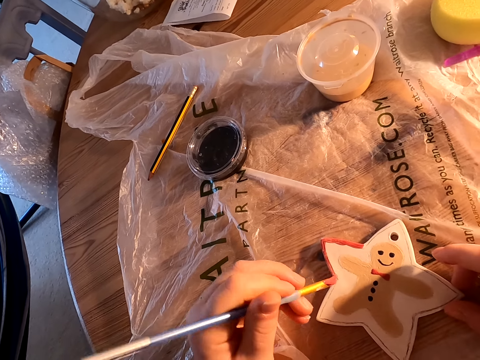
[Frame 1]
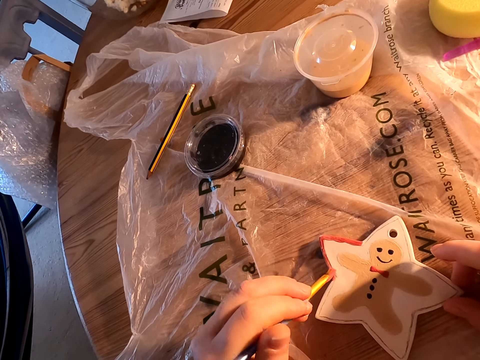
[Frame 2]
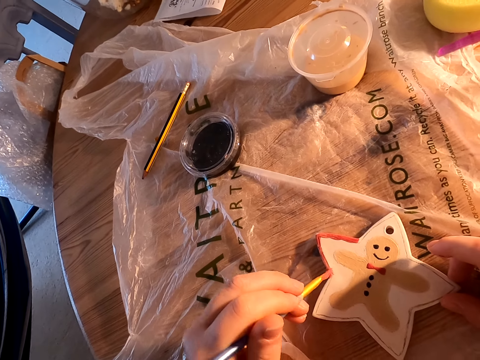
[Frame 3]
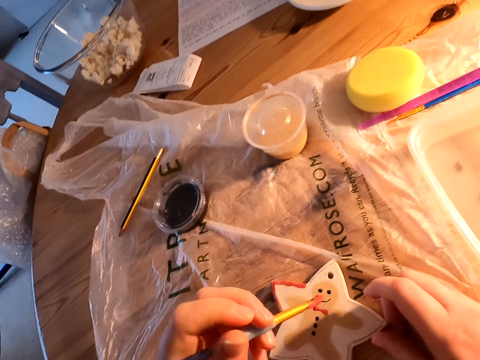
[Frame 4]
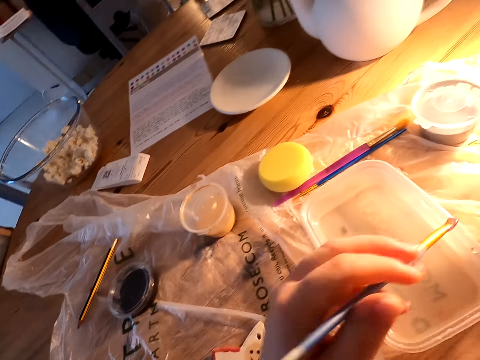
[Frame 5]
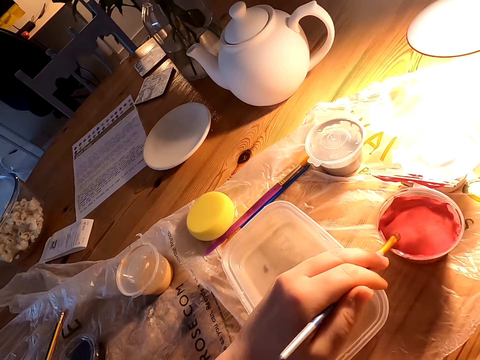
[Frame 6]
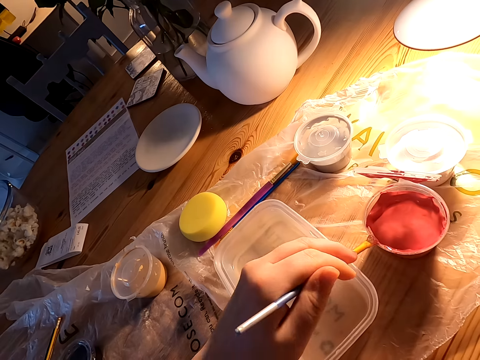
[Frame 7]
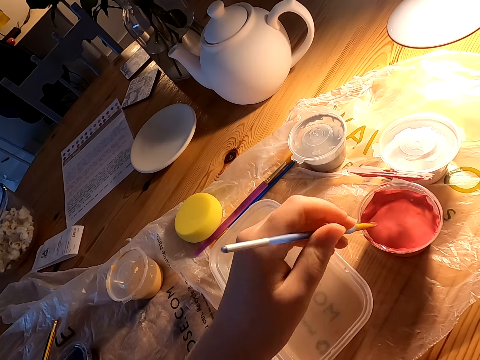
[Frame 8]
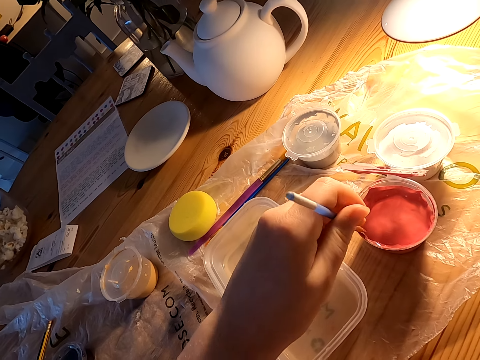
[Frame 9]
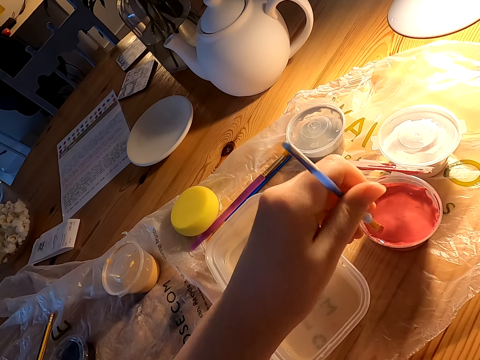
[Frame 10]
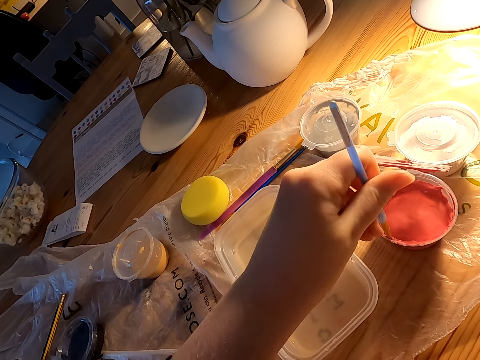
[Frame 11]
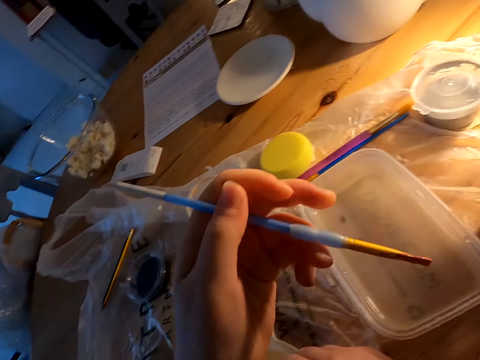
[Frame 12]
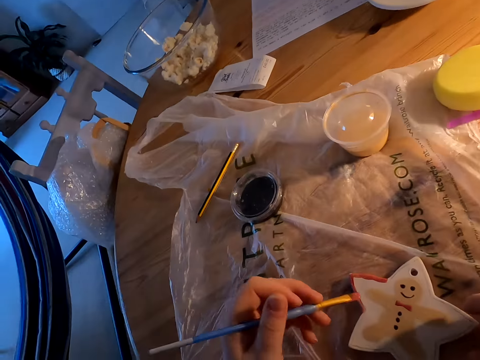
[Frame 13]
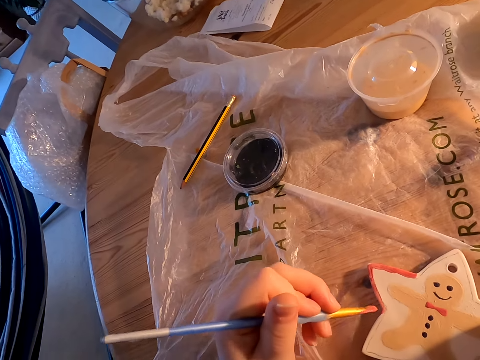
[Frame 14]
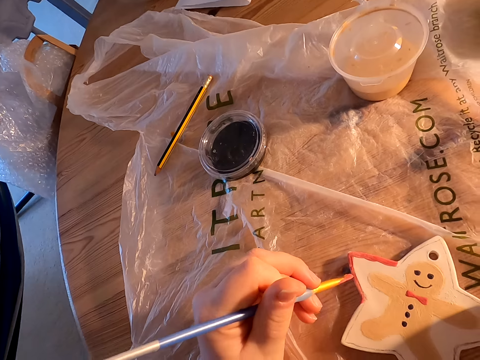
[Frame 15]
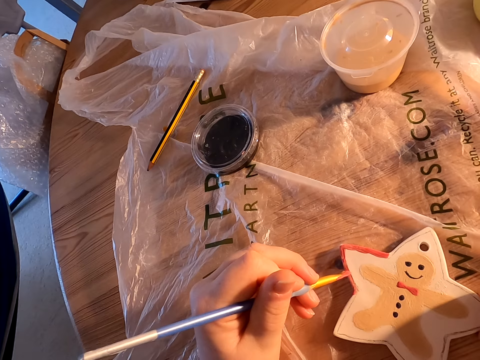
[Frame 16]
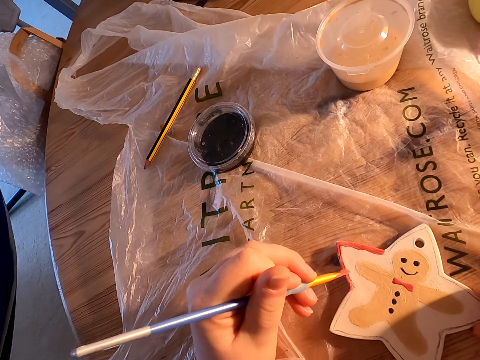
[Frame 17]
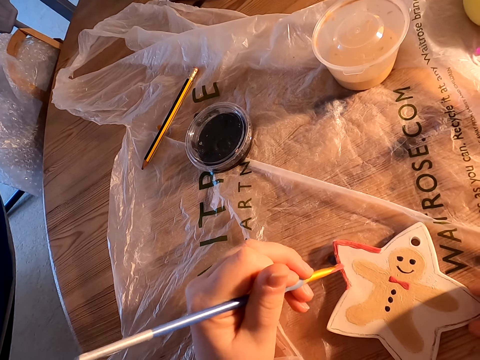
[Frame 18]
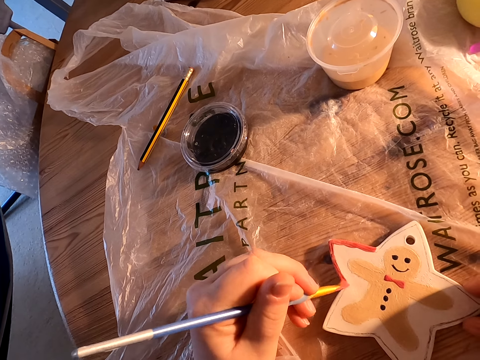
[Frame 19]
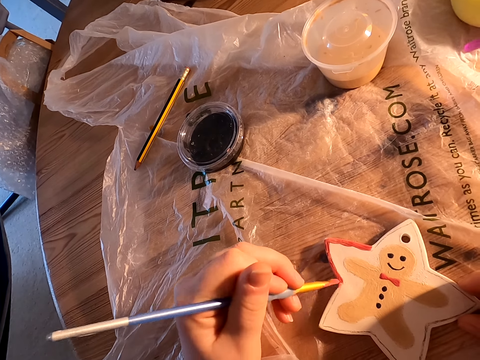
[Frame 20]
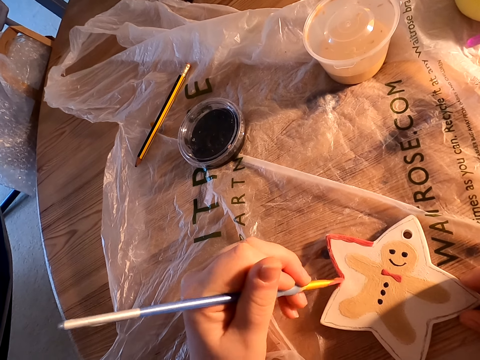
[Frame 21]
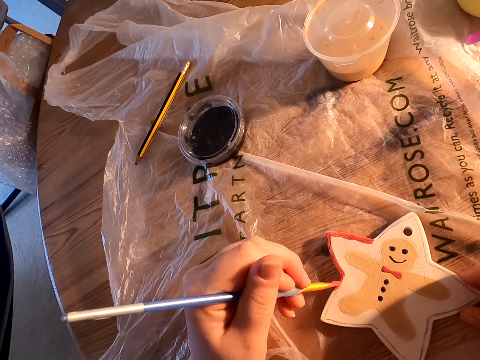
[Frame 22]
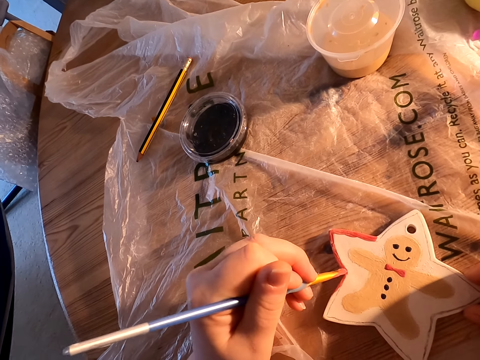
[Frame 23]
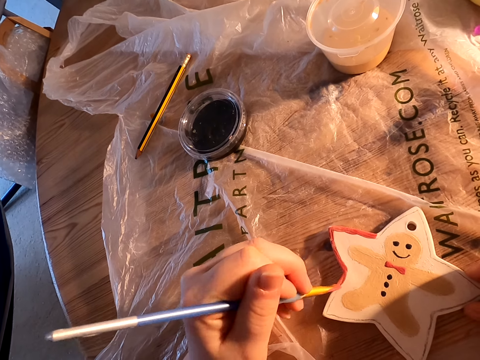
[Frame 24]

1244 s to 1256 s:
The camera wearer wipes the brush on the plastic can. They paint something with the paint brush.

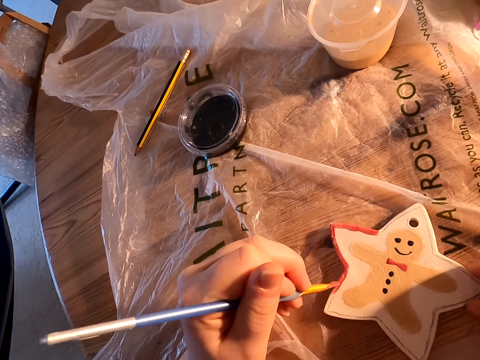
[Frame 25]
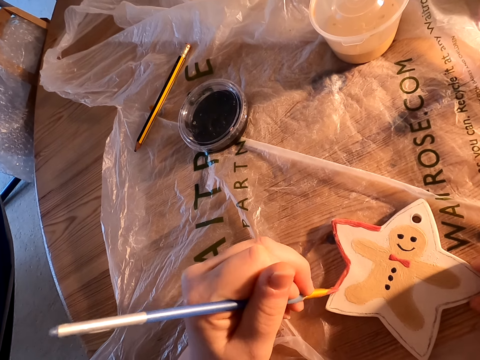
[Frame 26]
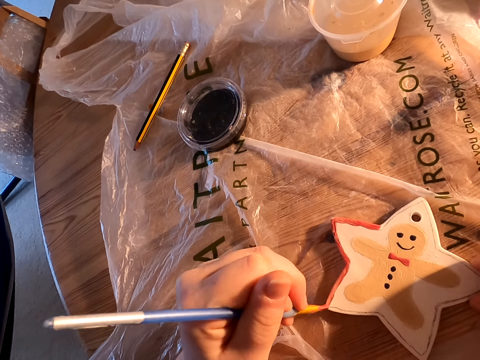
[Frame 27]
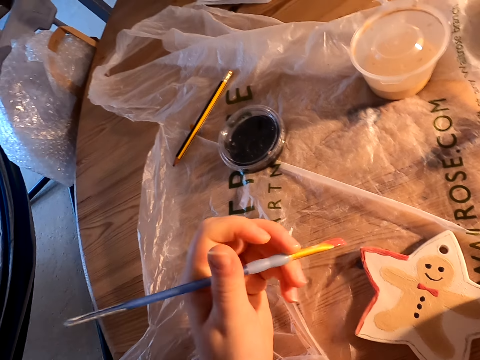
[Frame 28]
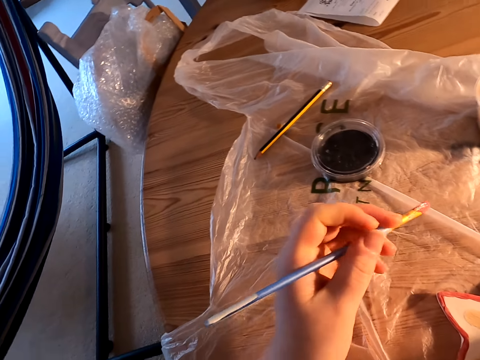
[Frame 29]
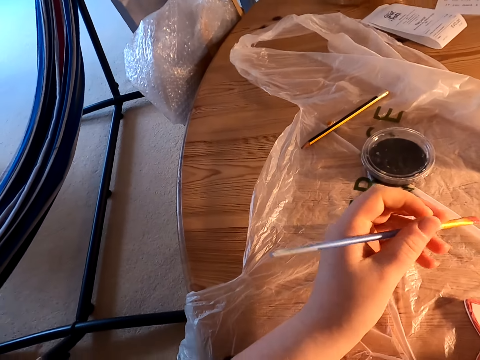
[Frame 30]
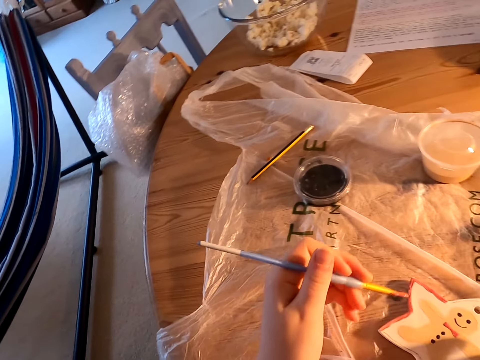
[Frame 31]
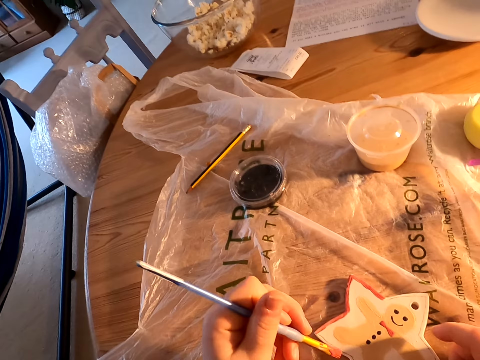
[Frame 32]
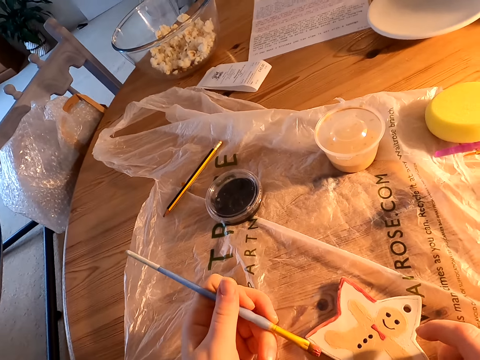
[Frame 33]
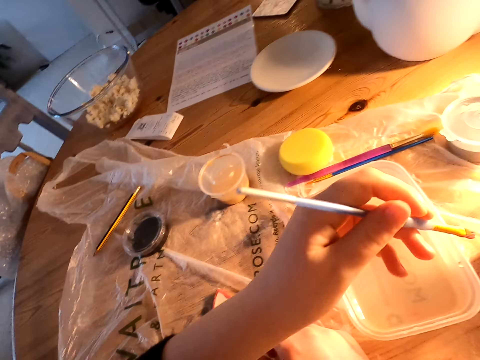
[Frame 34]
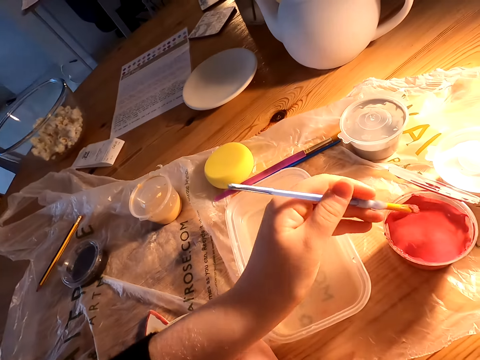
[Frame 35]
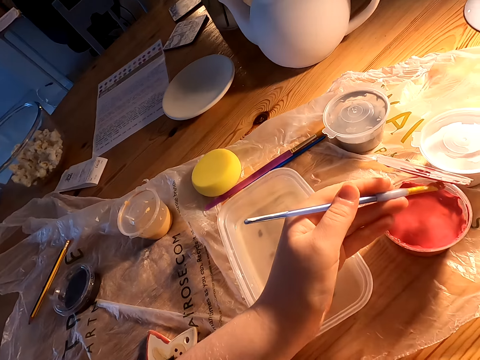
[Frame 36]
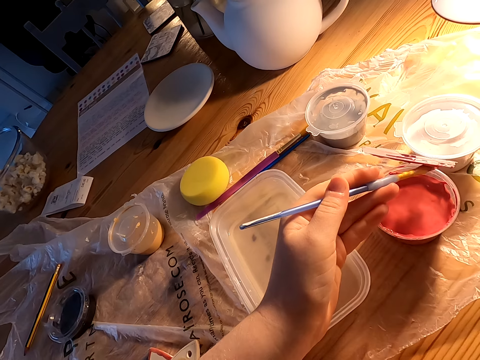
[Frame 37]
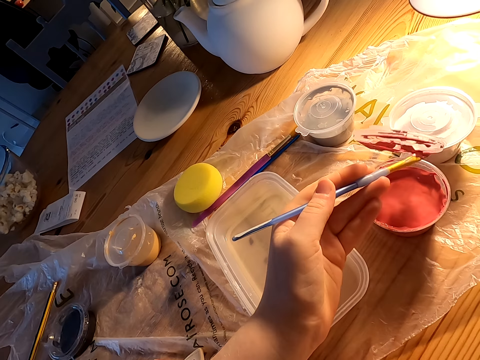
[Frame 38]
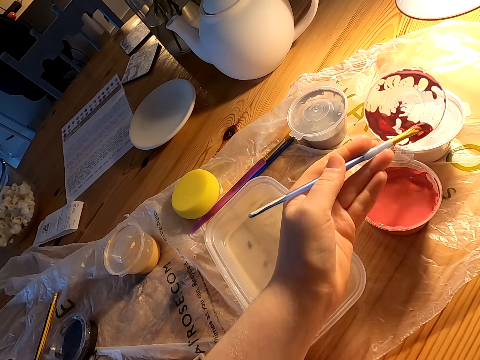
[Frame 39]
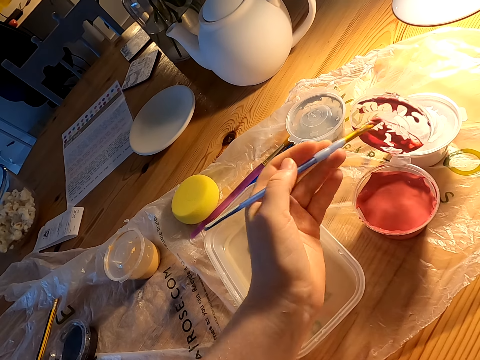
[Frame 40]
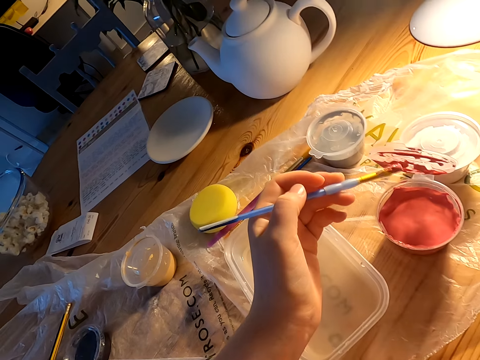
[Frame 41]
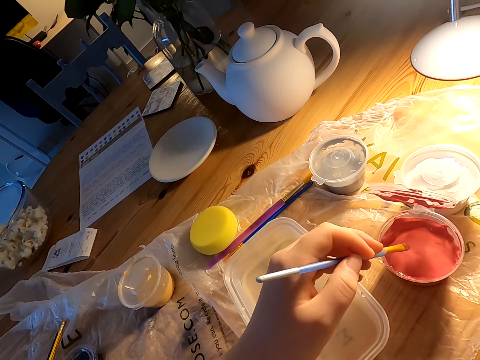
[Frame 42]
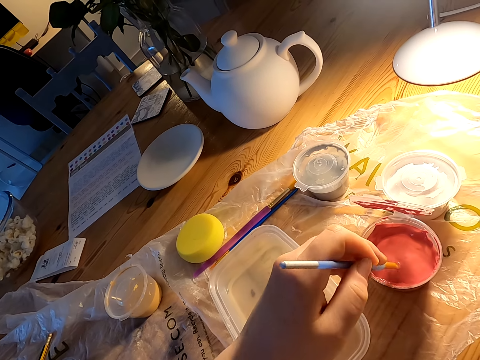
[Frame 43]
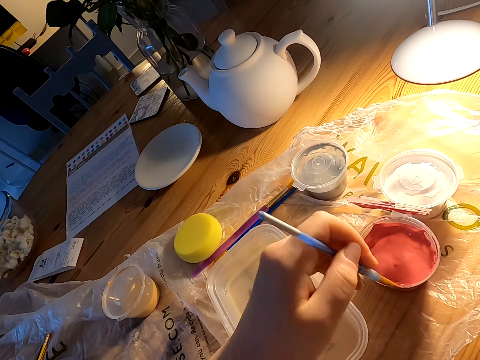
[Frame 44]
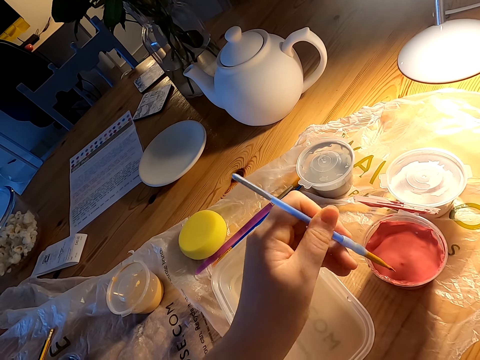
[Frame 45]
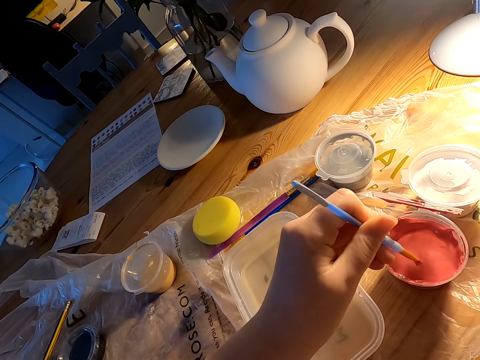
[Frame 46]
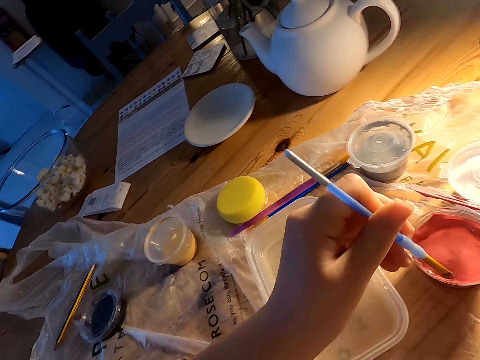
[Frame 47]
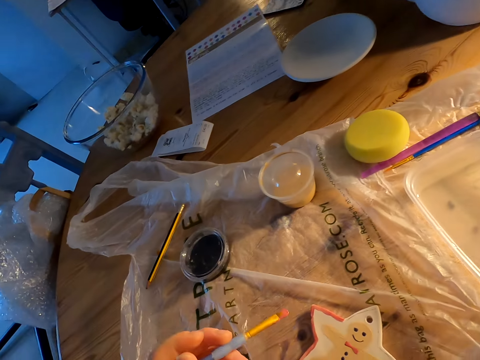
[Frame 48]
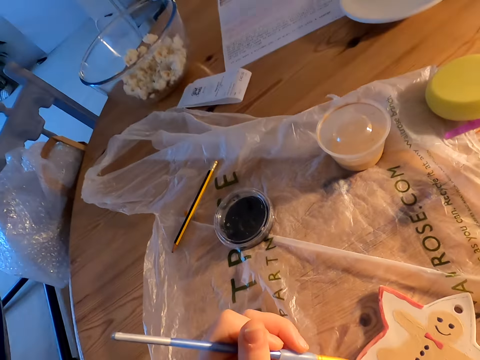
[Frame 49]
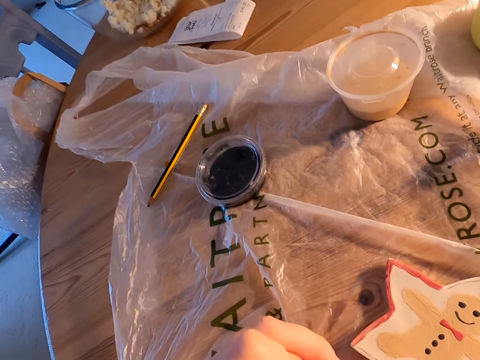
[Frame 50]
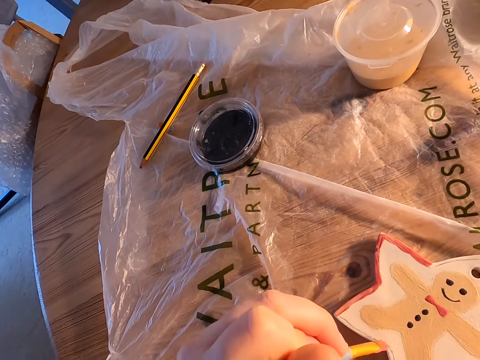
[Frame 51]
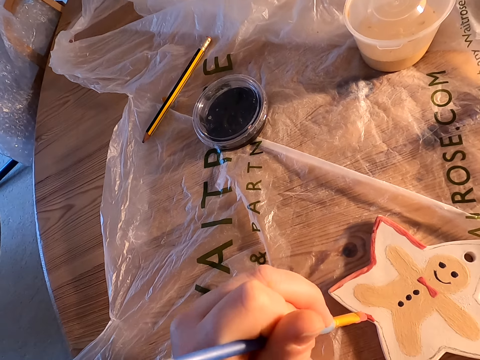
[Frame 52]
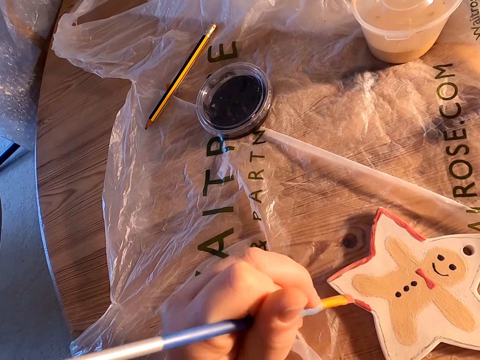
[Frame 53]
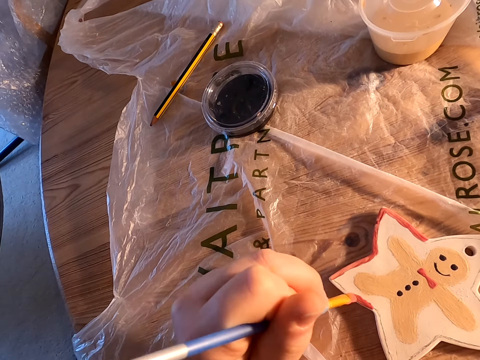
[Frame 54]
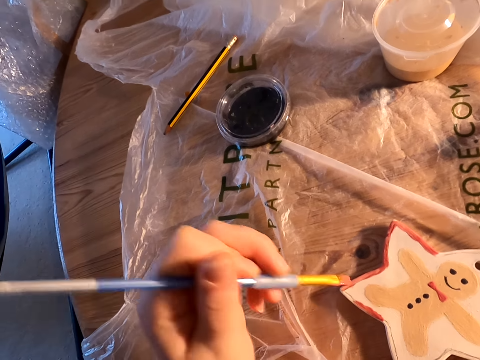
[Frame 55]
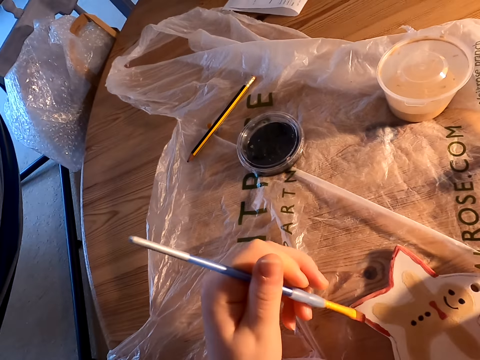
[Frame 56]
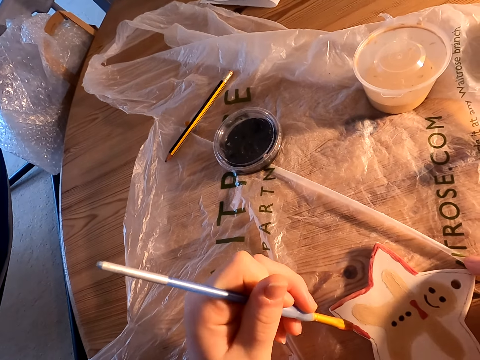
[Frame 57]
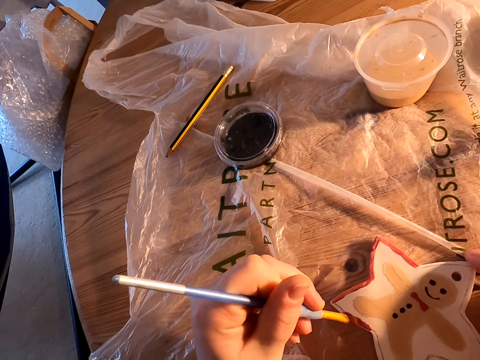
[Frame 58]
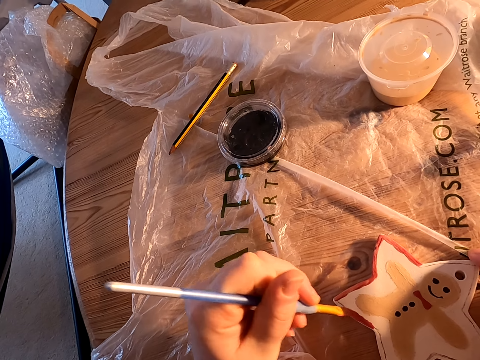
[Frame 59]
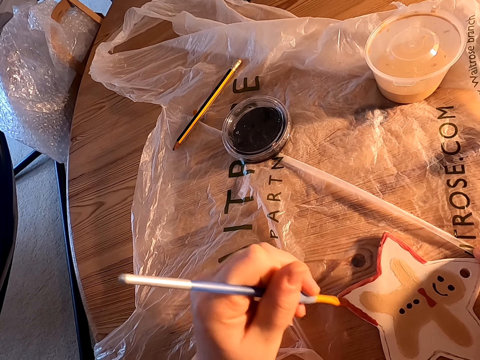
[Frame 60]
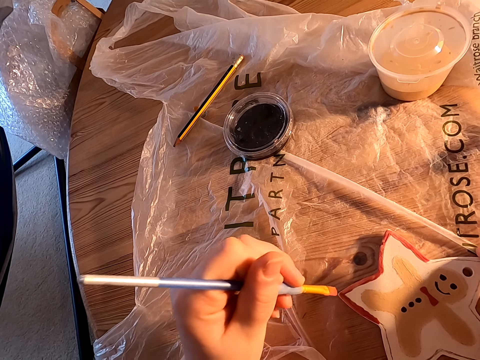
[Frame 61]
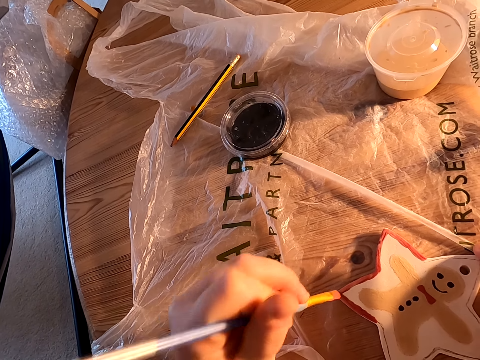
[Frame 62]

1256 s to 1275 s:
The camera wearer holds the paint brush with his left hand. He dips paint in the plastic can lid on the table. He paints something with the paint brush.
